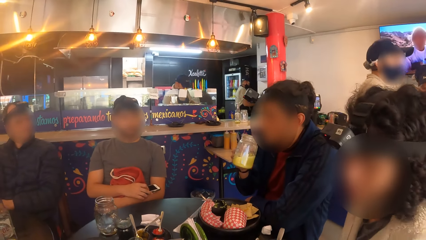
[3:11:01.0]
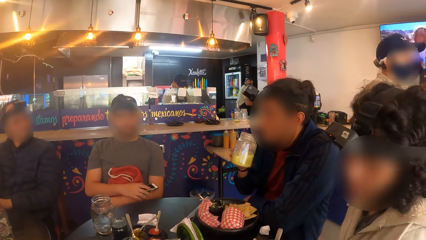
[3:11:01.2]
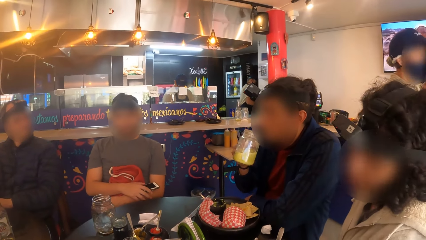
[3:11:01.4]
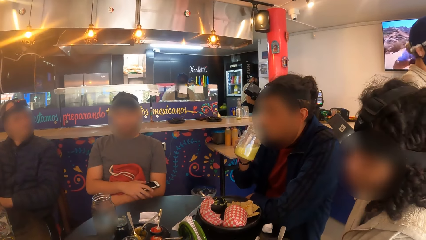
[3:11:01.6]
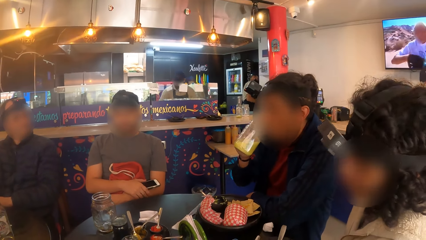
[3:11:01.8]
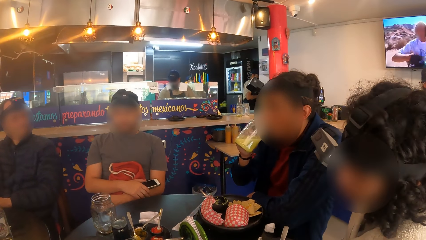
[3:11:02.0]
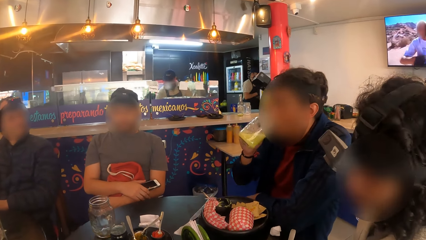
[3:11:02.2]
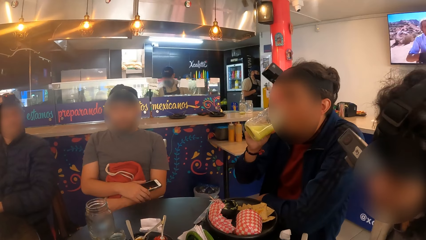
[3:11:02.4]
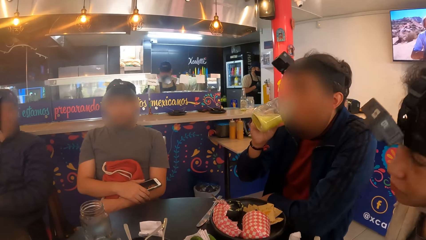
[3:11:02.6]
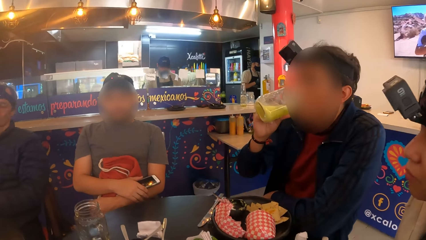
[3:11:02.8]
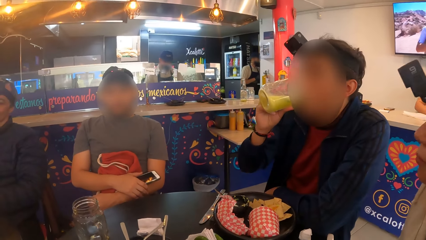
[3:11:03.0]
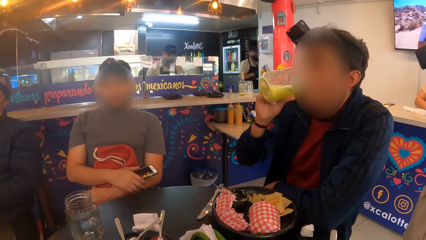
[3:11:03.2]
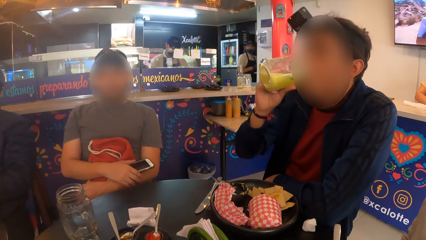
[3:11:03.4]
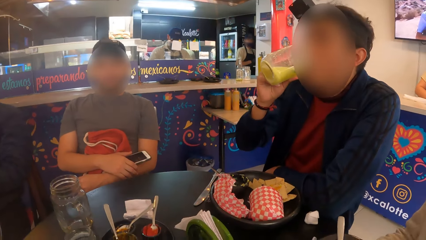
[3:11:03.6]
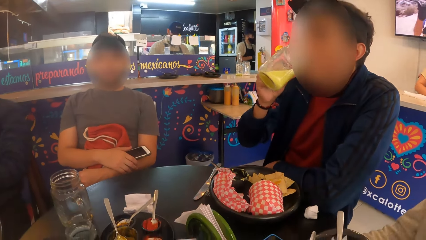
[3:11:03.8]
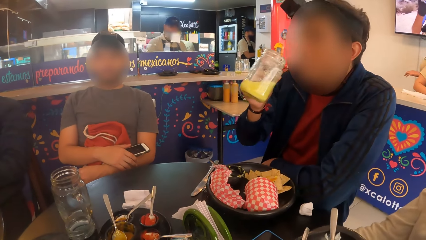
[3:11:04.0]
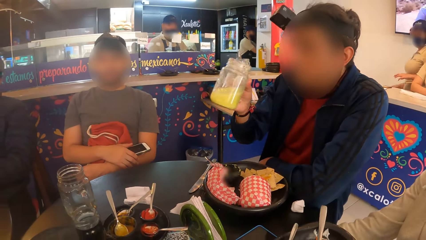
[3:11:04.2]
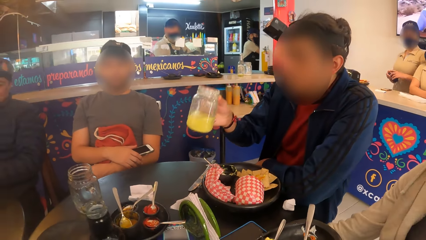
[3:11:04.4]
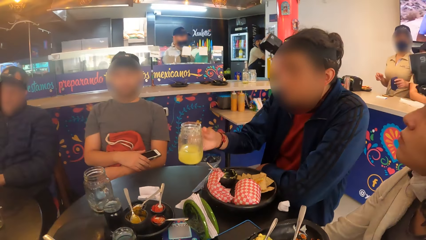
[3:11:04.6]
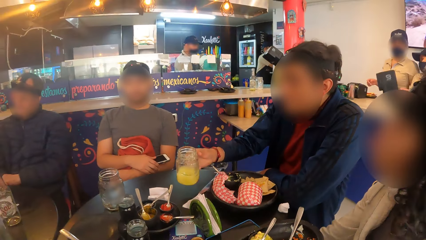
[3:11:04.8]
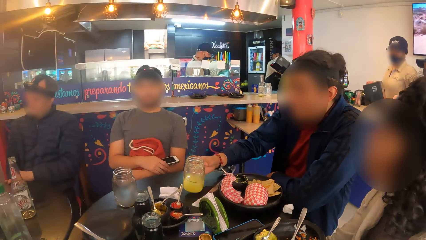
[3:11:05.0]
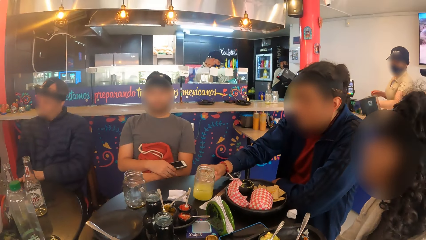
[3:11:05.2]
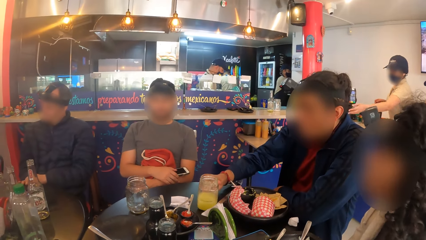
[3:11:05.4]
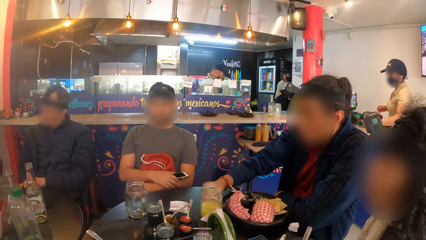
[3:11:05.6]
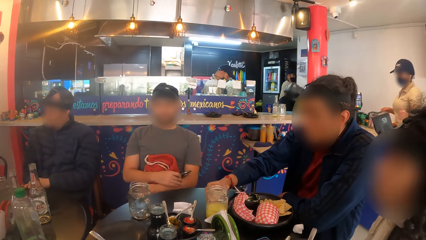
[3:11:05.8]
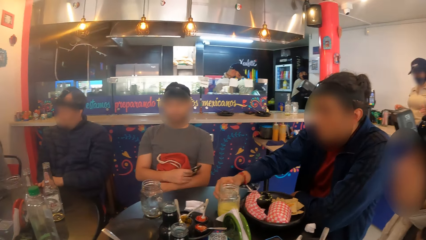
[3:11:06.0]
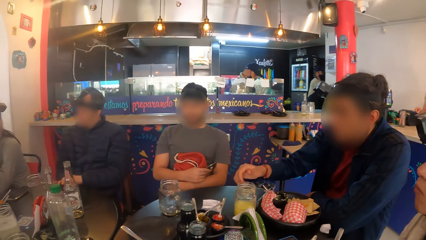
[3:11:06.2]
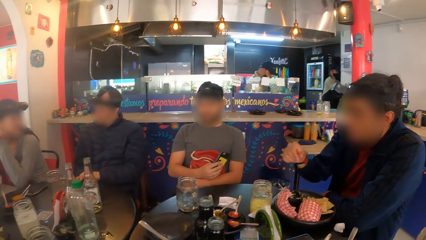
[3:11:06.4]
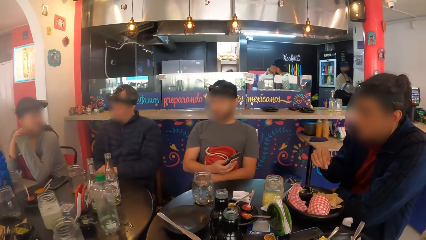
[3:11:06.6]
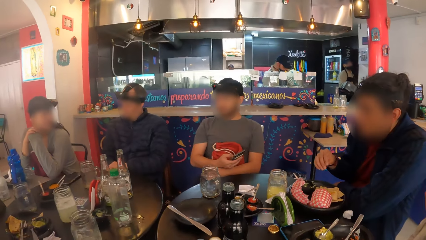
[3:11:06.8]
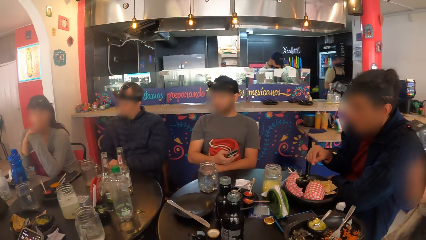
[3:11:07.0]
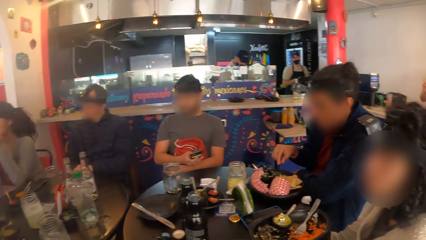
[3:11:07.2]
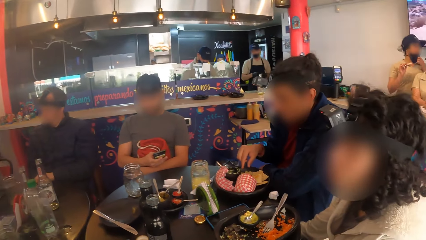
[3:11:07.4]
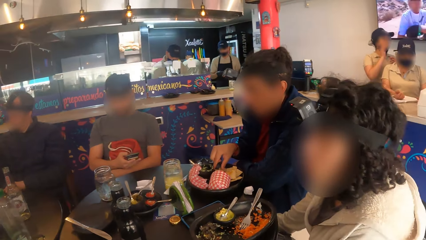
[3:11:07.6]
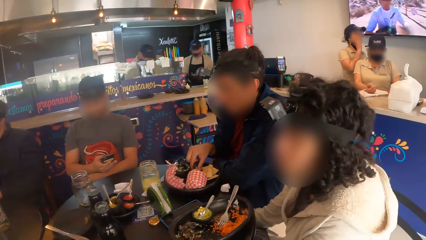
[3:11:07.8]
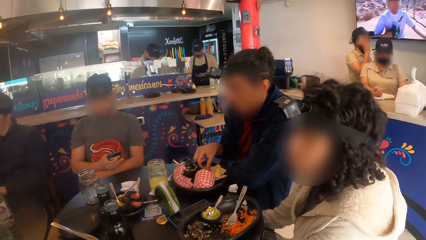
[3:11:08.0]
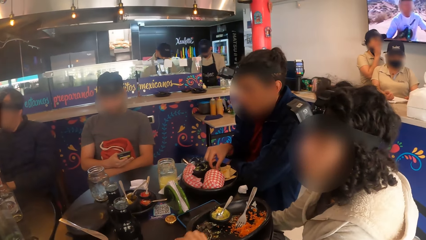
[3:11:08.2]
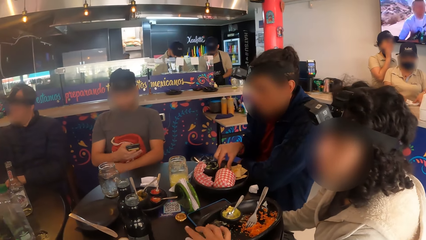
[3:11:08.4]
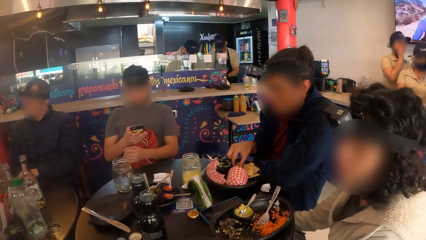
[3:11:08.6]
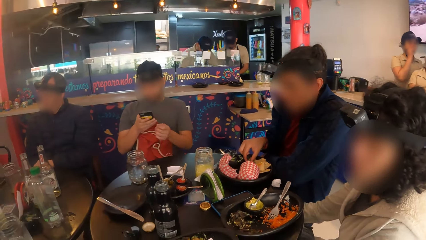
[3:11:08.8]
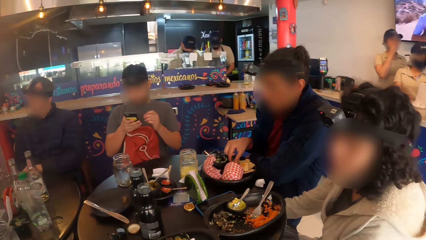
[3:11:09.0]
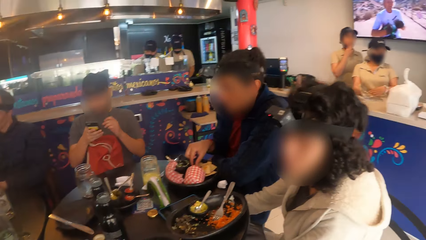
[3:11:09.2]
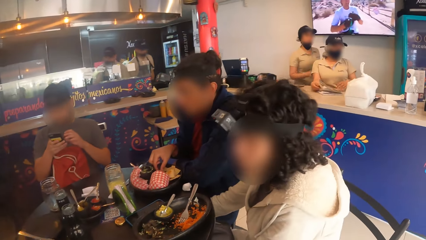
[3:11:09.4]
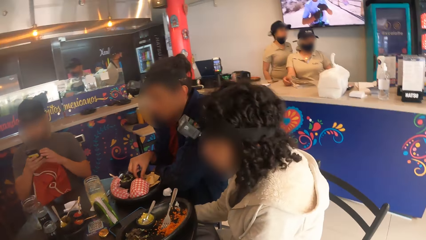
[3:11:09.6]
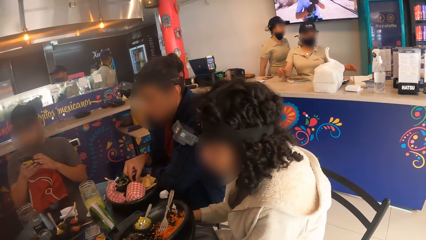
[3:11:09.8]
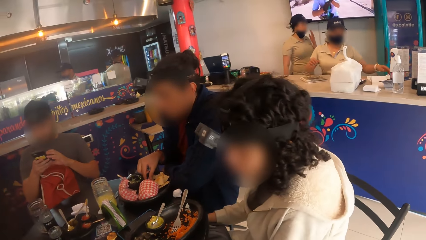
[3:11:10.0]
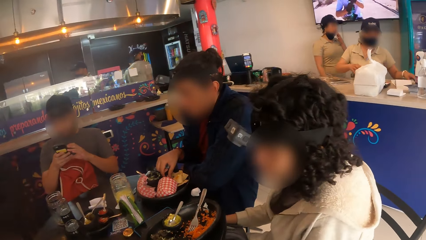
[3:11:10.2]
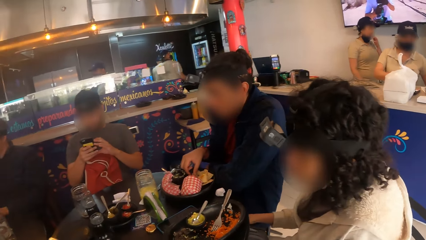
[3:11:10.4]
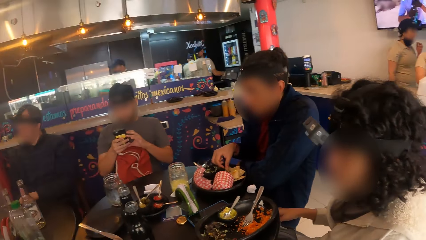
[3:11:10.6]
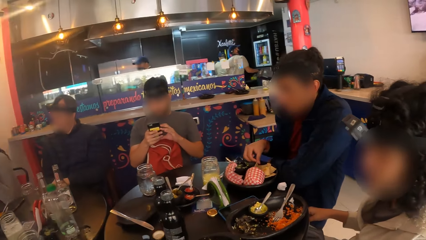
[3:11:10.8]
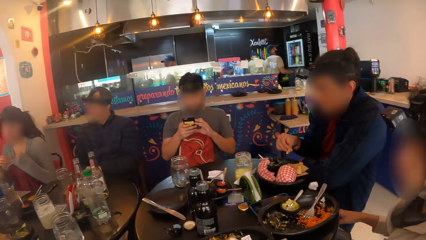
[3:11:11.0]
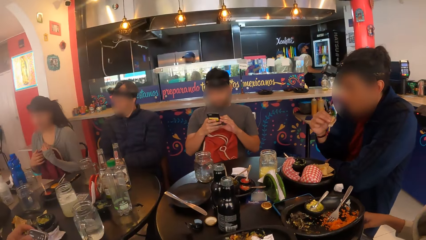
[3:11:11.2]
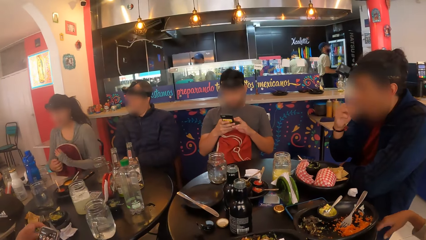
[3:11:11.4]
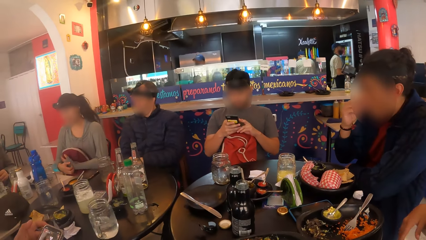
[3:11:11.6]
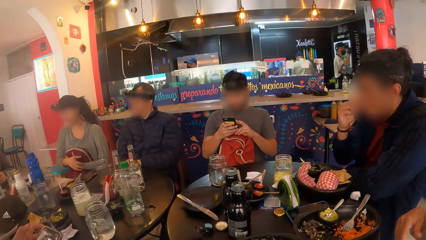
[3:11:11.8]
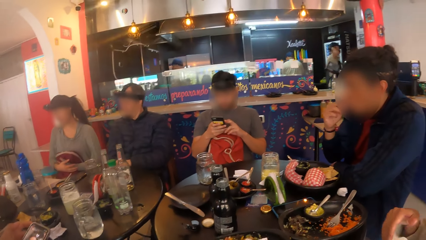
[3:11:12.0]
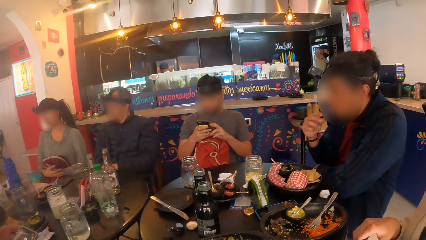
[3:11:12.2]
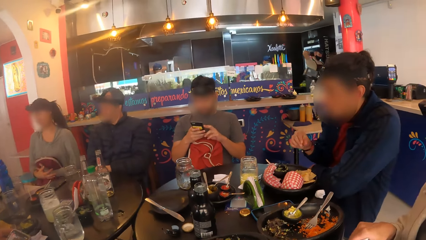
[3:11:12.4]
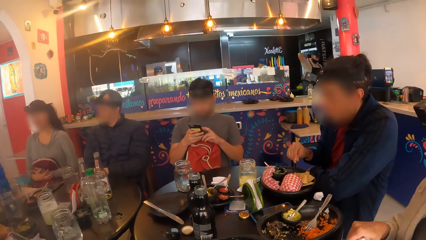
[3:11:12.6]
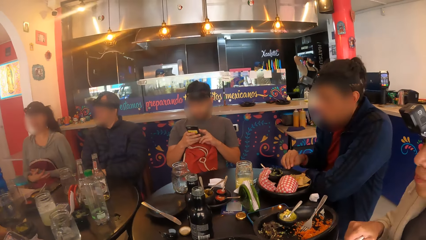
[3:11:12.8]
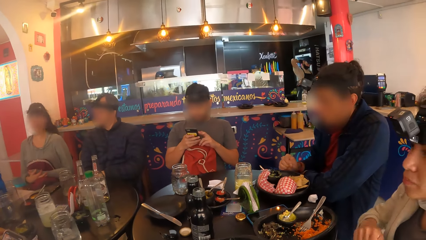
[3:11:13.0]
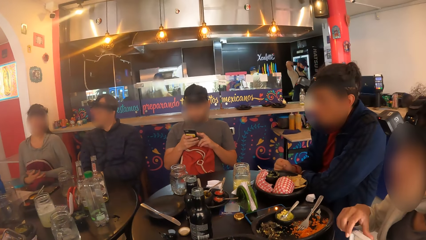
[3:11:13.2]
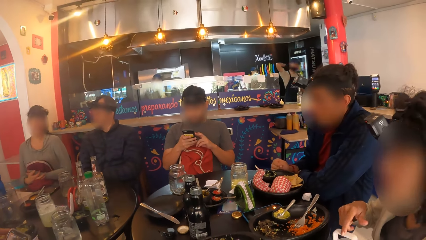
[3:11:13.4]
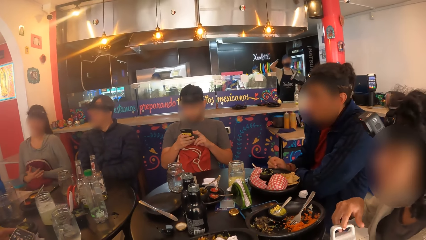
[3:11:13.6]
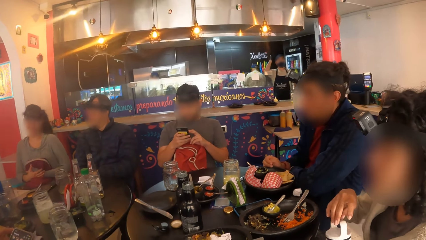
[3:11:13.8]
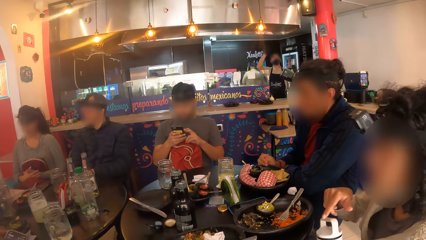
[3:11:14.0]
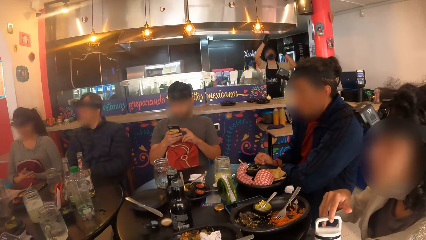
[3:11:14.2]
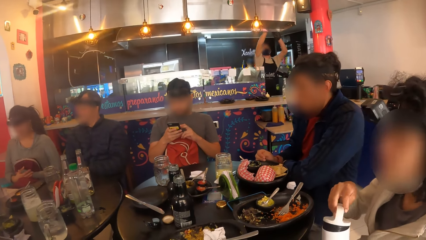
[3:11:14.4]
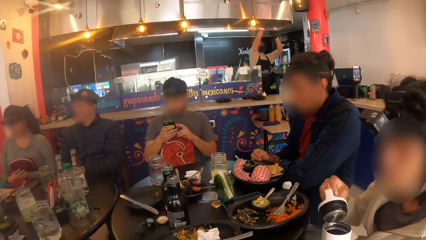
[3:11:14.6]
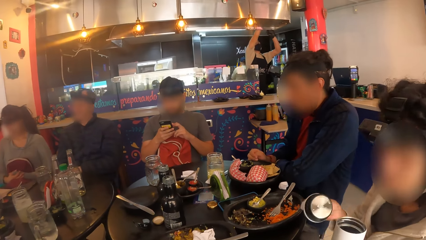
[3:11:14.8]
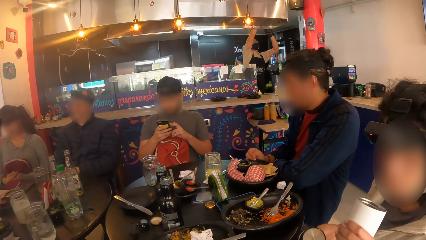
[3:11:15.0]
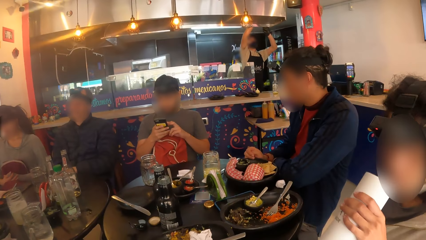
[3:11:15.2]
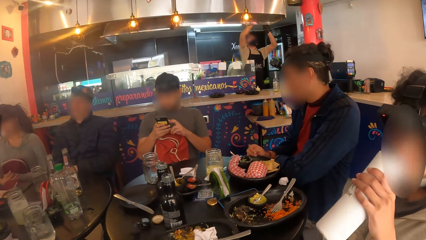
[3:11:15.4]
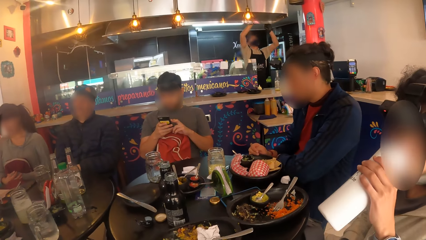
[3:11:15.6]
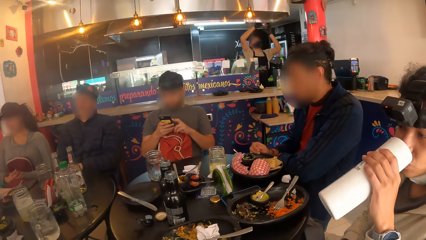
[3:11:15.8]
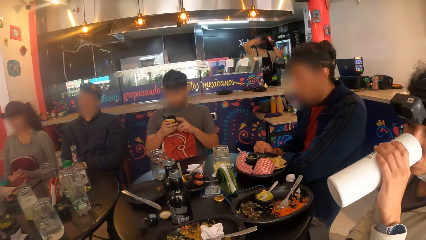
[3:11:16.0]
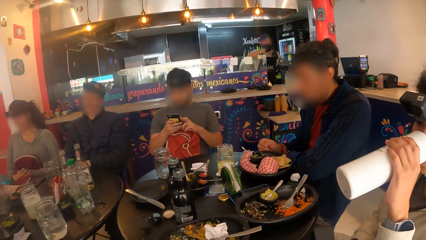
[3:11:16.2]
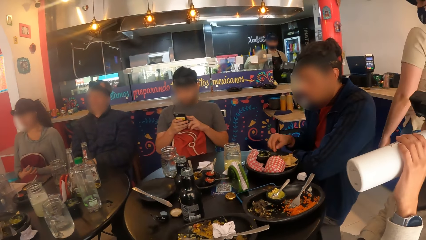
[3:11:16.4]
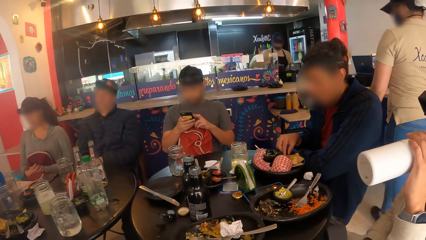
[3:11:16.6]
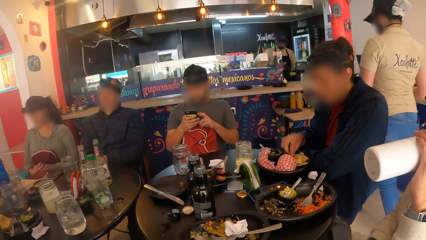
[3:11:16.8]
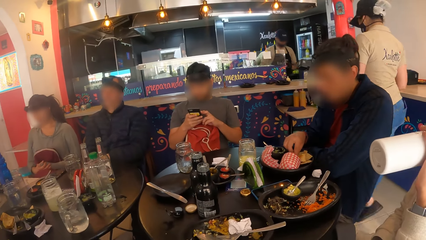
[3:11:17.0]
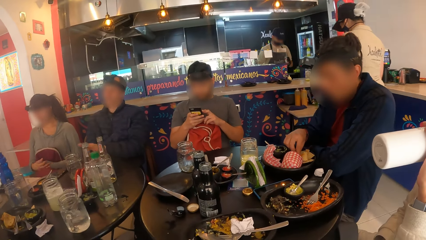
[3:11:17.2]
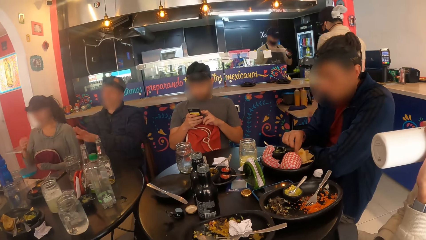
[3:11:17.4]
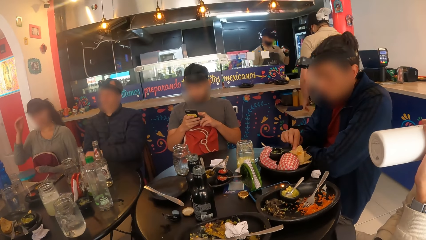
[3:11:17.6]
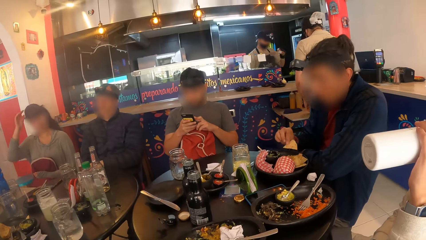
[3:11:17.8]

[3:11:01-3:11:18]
A man drinks from the mug in his right hand, drops the mug in his right hand on the table, and eats with his right hand from the plate on the table. Another man presses the phone in his hands. The camera wearer looks around a restaurant. A woman presses a phone in her right hand. Another woman opens a flask in her left hand with her right hand and drinks from the flask in her left hand.
